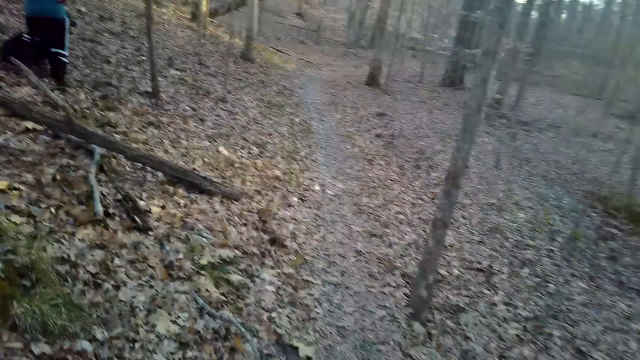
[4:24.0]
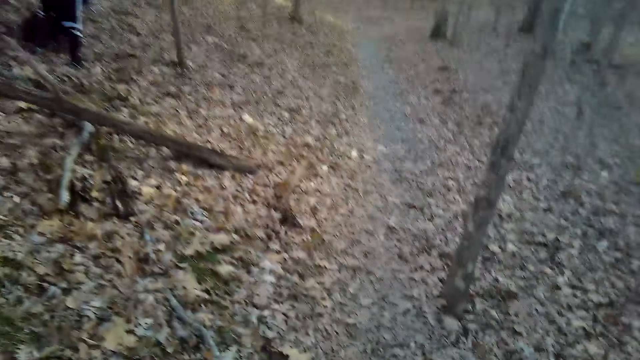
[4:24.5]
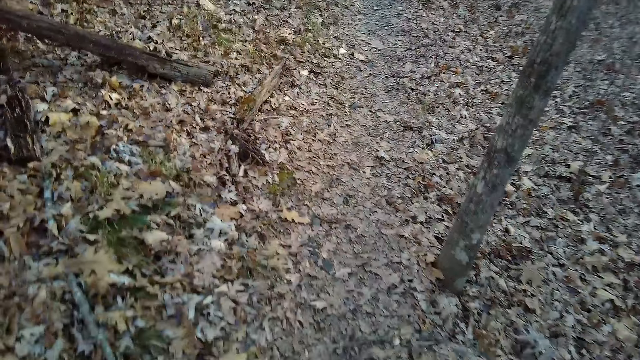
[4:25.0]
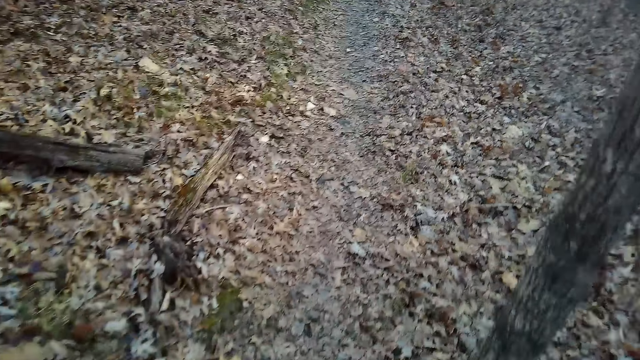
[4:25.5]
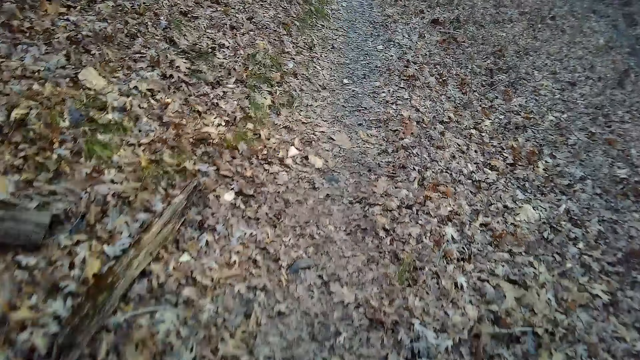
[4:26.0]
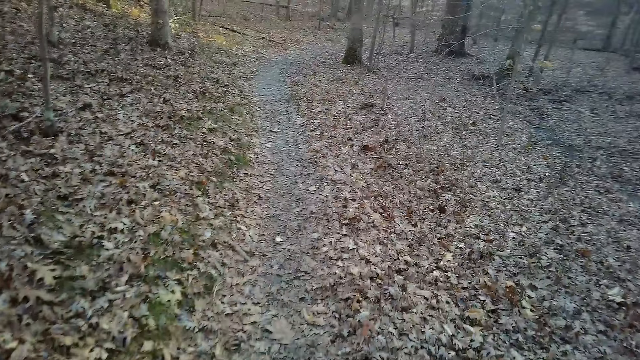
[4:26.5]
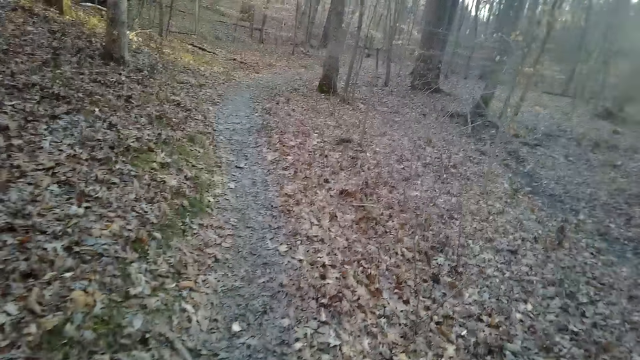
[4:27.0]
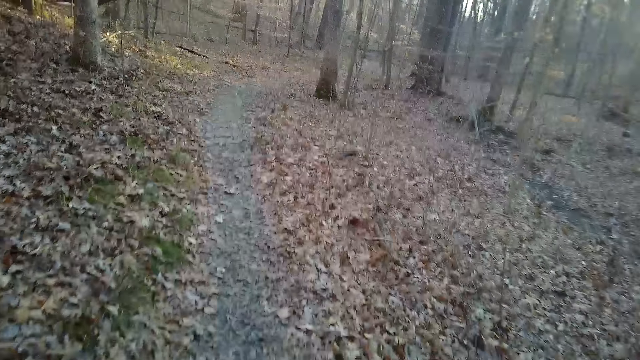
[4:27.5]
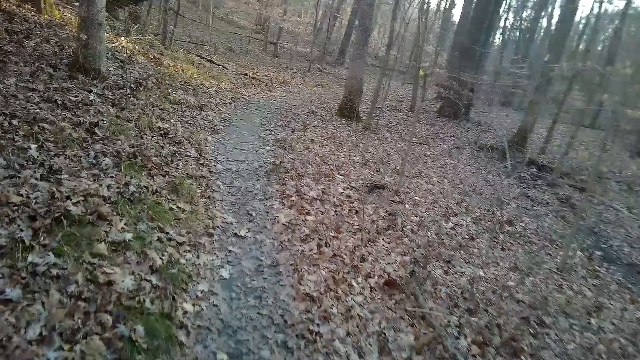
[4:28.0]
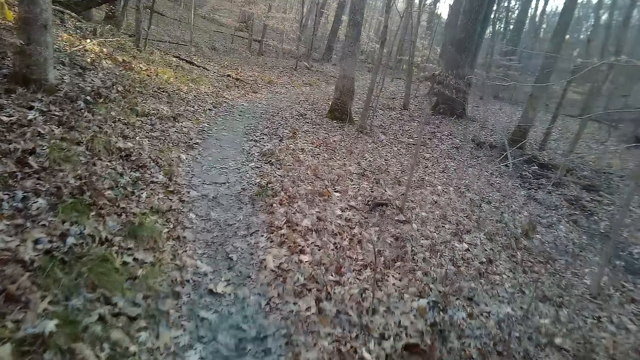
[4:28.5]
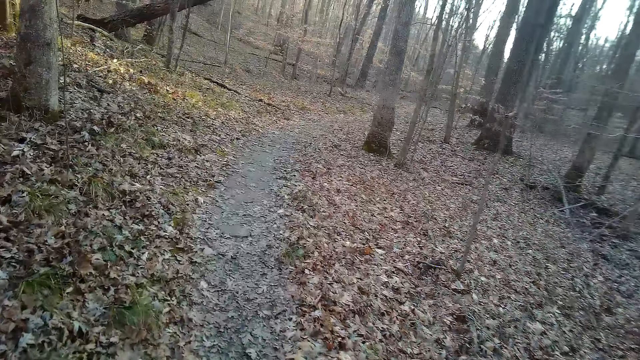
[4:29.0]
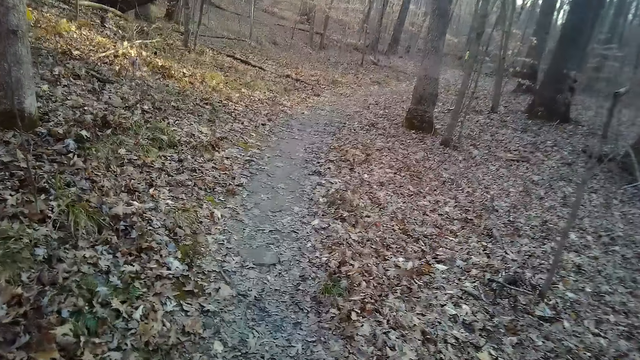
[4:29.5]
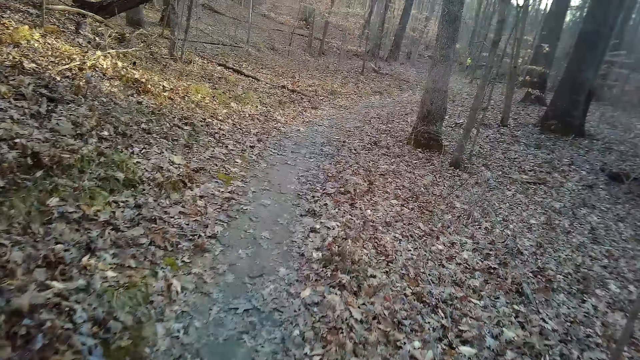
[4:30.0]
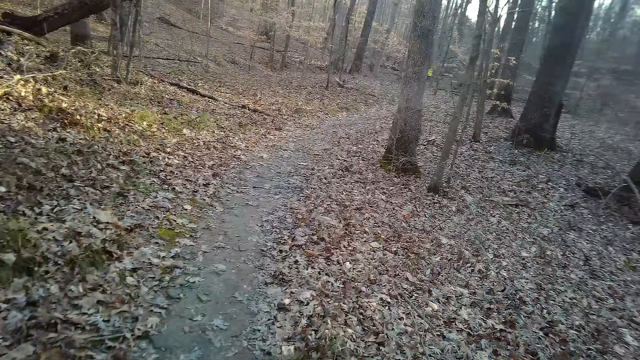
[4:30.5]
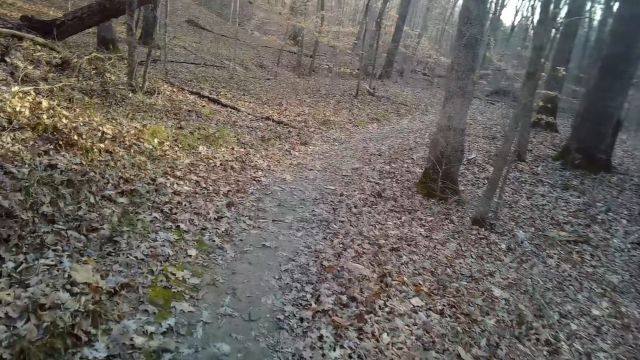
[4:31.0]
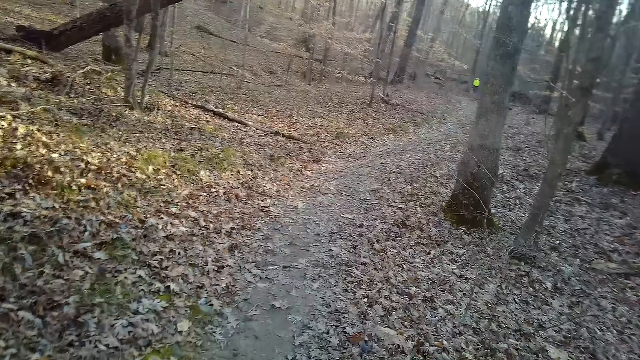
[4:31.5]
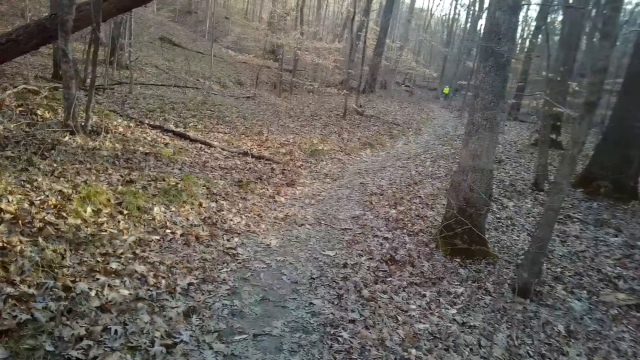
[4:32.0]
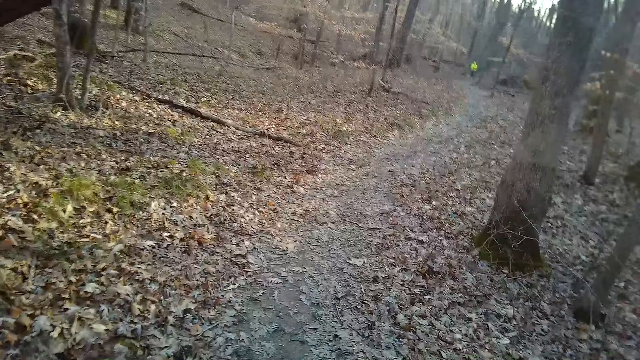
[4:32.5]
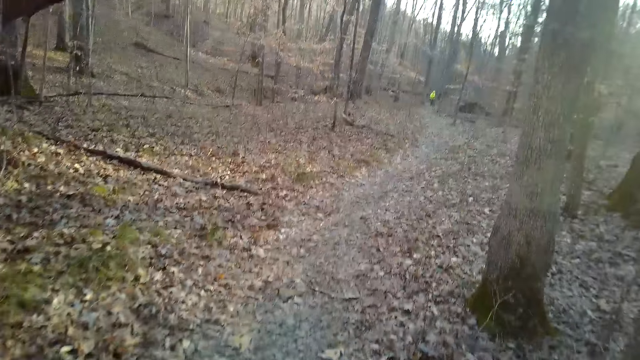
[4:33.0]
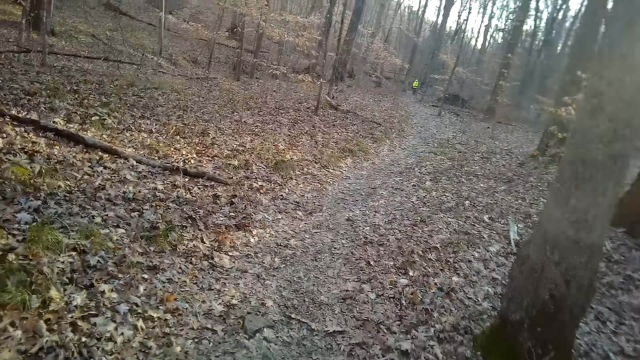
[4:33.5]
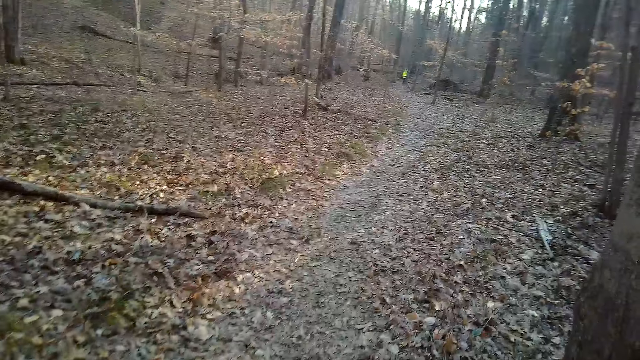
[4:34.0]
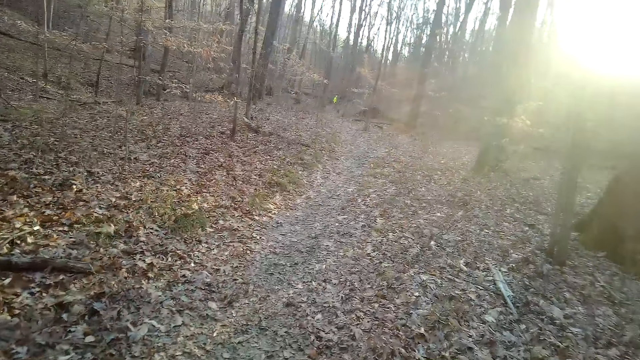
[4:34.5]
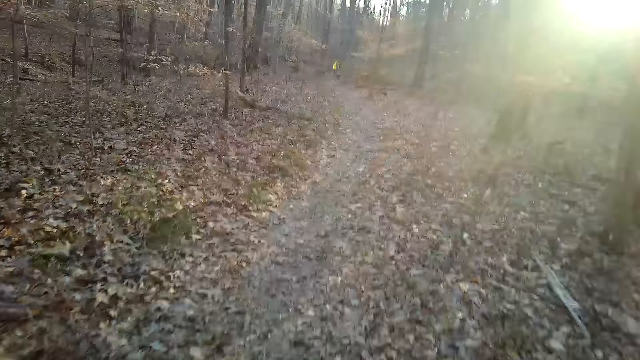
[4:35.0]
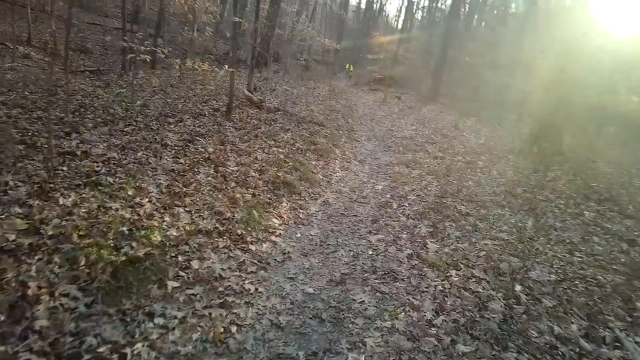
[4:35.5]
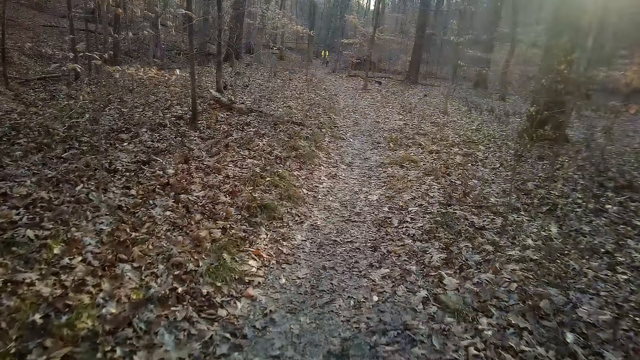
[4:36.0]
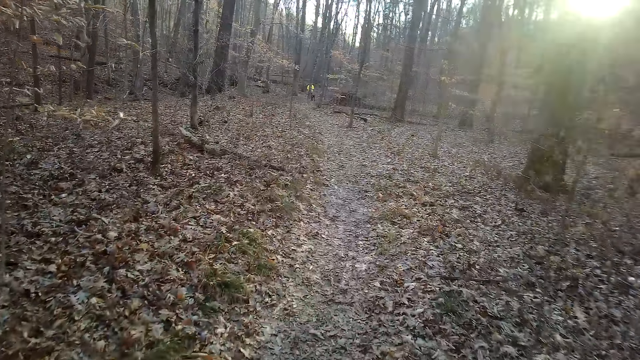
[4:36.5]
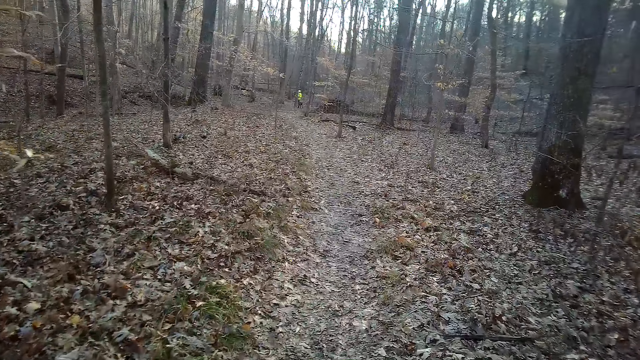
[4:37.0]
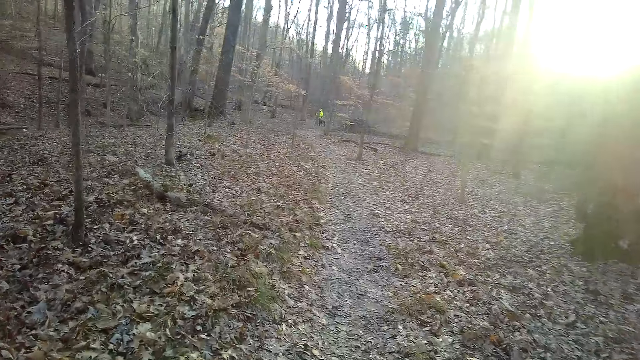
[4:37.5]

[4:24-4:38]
The camera wearer exhales.

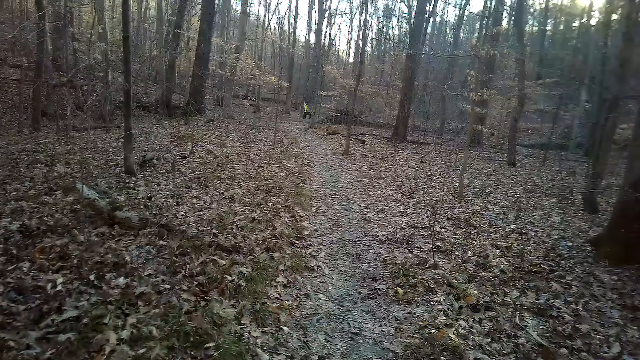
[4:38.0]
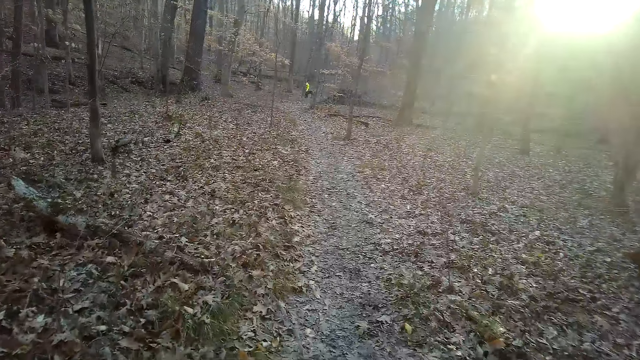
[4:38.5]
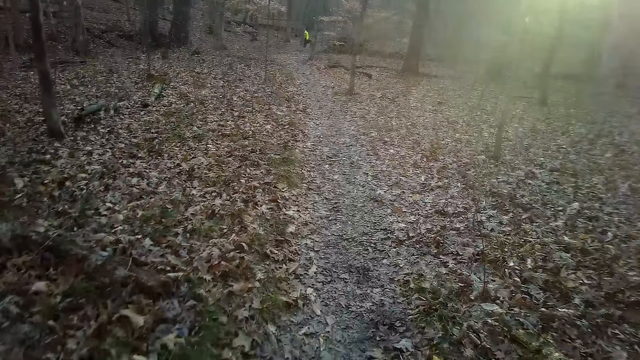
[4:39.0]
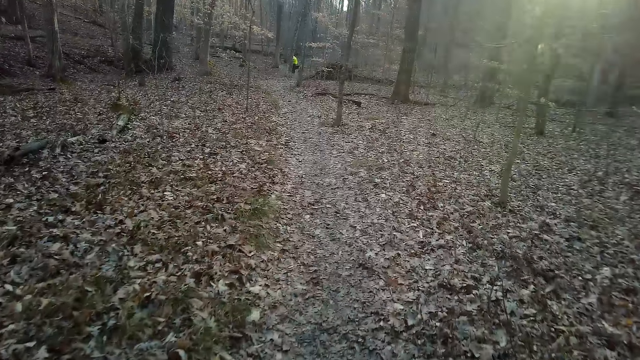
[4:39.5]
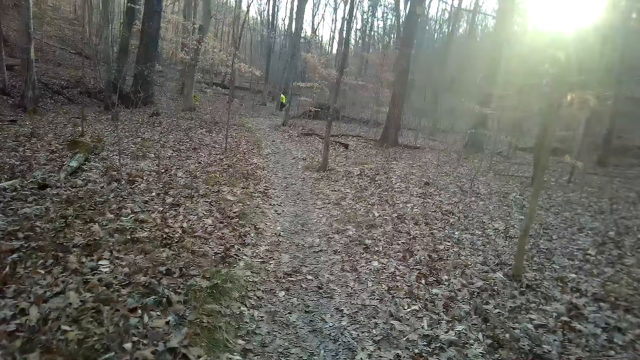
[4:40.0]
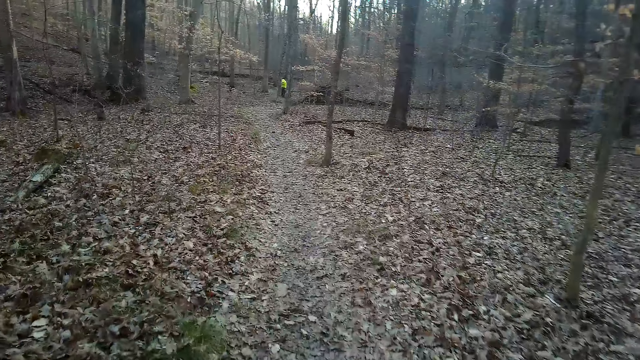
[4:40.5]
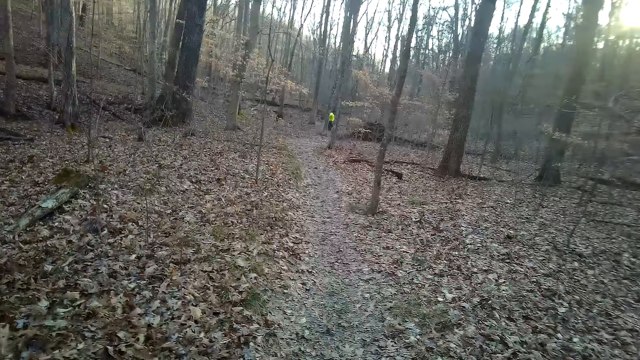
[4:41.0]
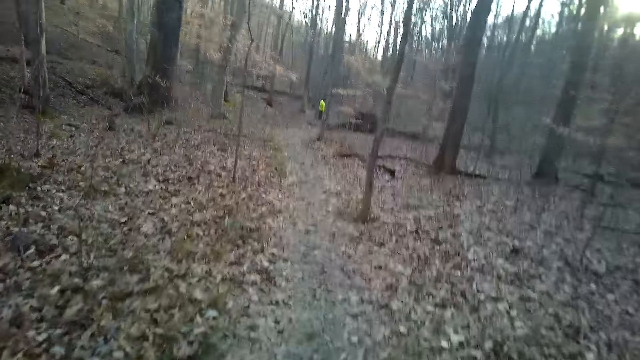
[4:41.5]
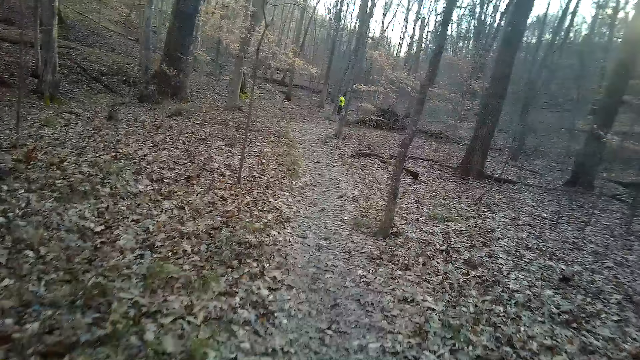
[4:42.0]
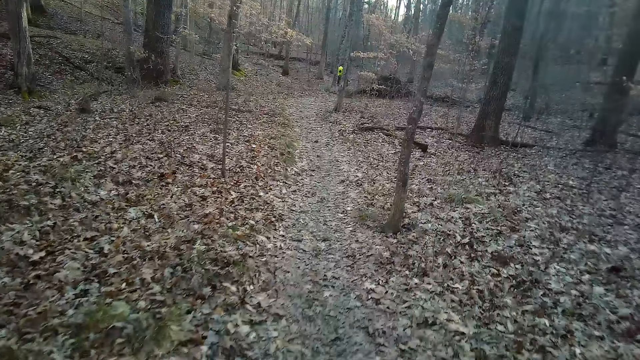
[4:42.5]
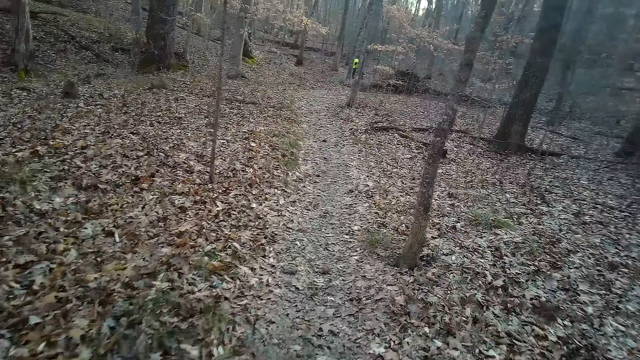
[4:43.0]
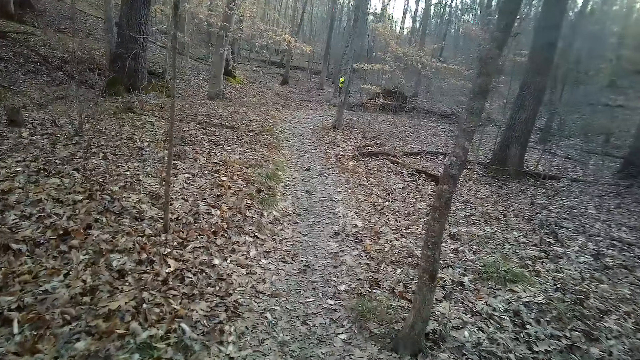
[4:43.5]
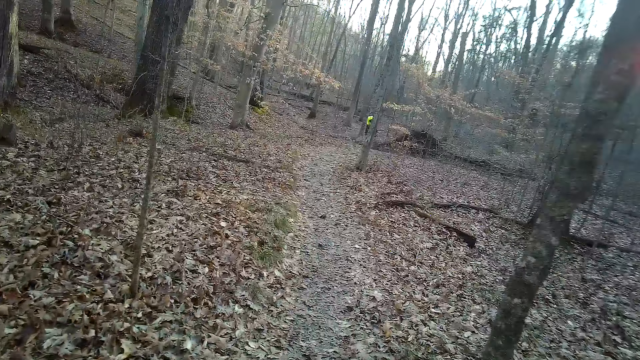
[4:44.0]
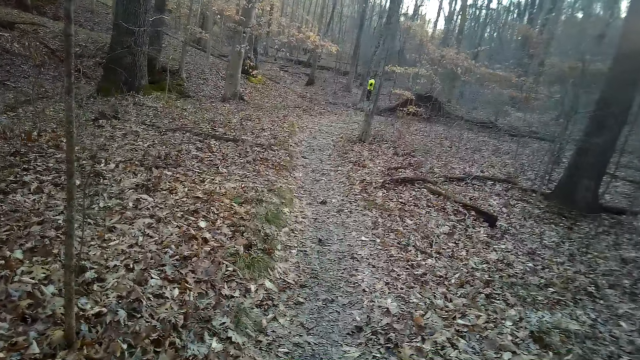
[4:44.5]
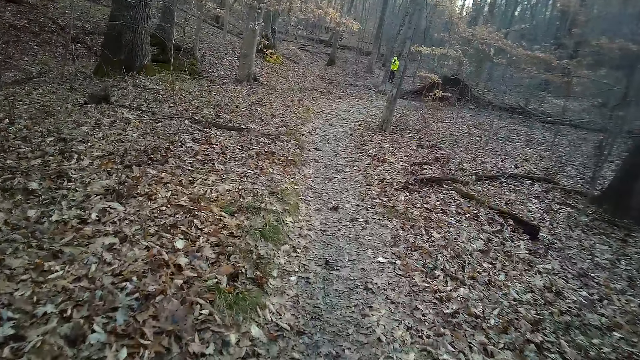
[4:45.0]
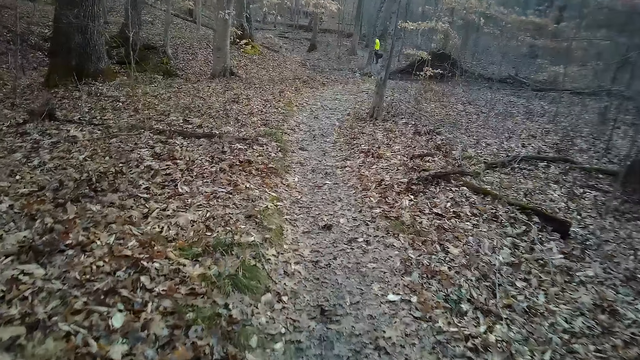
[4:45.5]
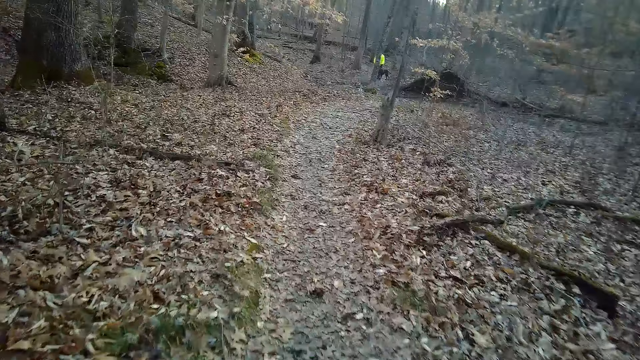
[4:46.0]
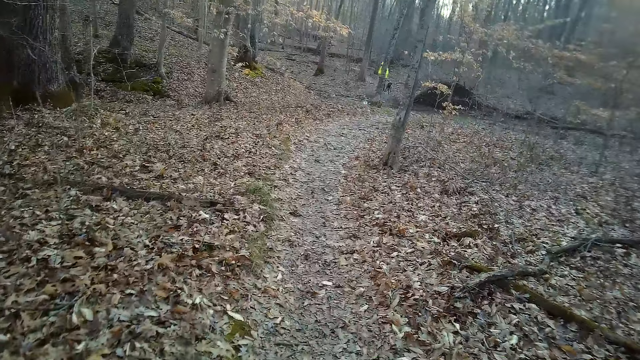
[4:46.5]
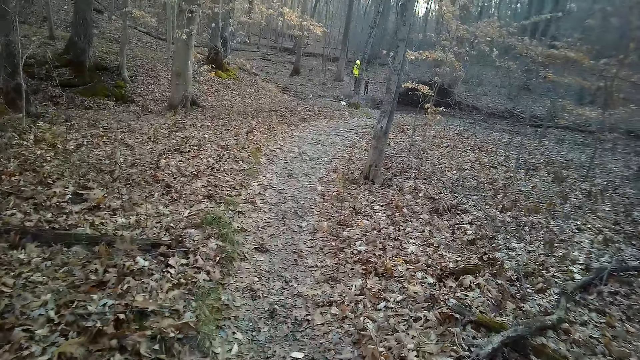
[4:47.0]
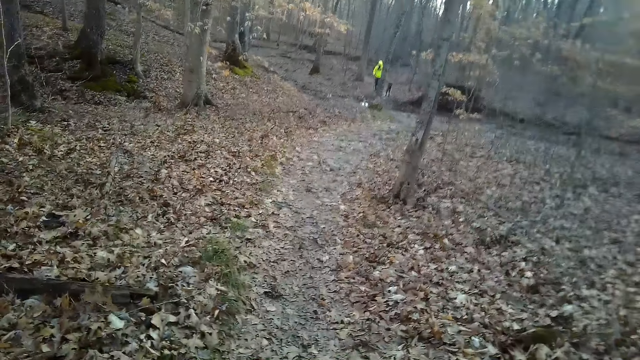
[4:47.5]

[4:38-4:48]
The camera wearer goes down the hill.
